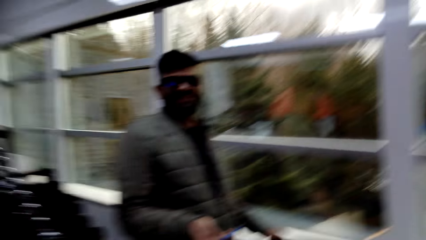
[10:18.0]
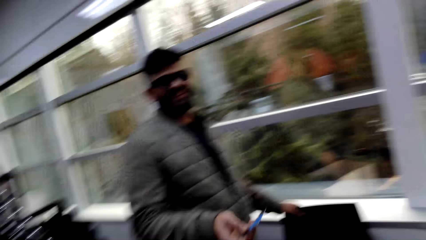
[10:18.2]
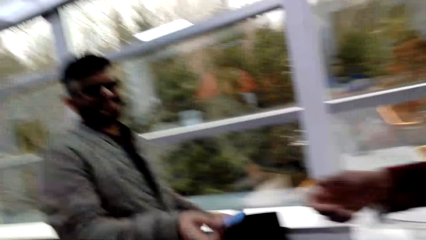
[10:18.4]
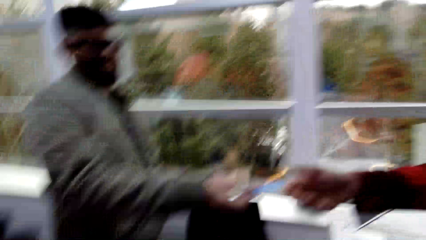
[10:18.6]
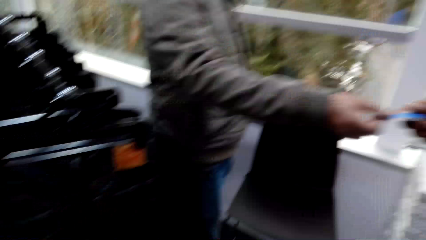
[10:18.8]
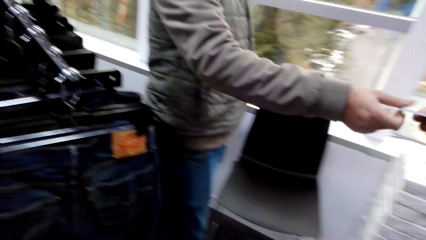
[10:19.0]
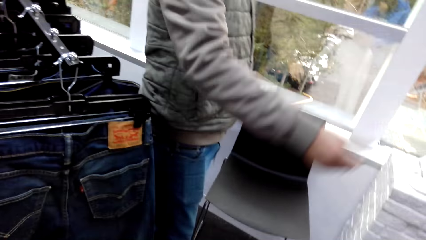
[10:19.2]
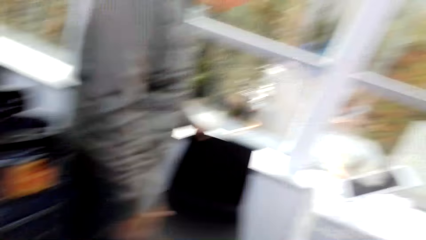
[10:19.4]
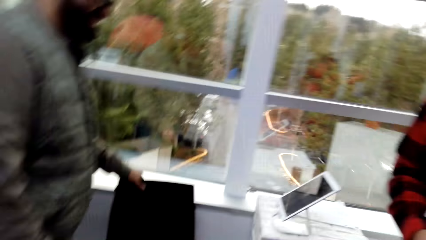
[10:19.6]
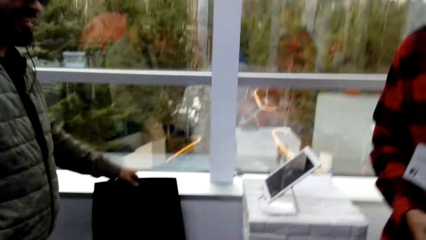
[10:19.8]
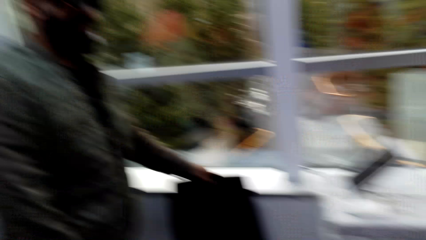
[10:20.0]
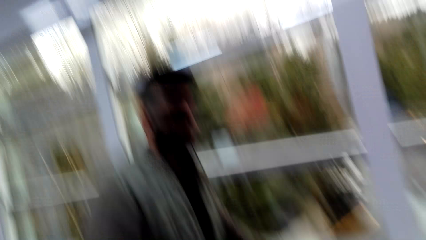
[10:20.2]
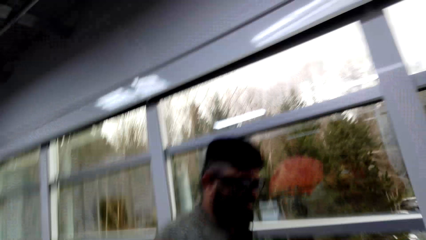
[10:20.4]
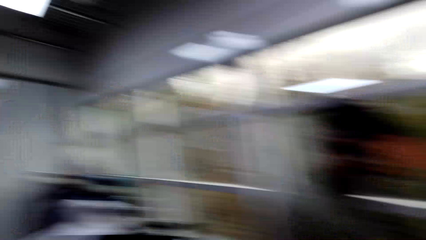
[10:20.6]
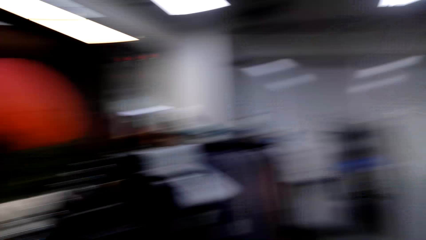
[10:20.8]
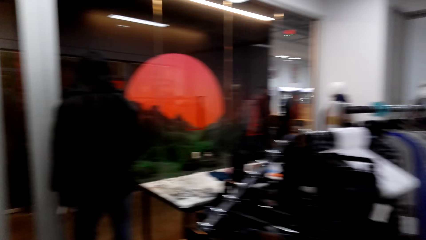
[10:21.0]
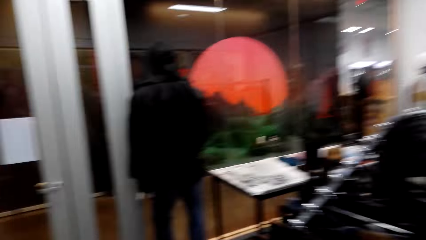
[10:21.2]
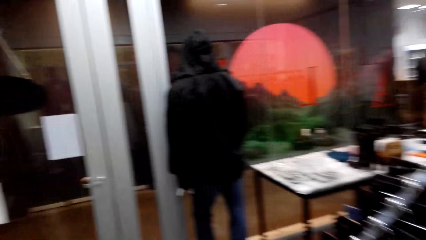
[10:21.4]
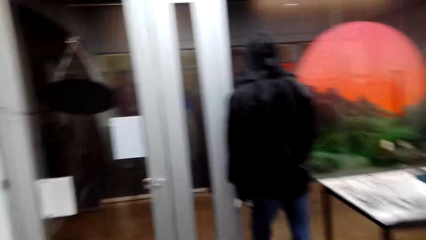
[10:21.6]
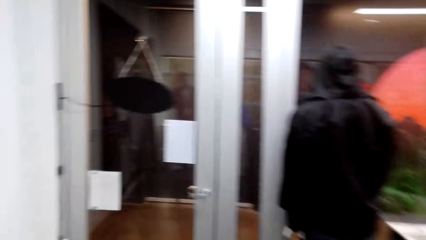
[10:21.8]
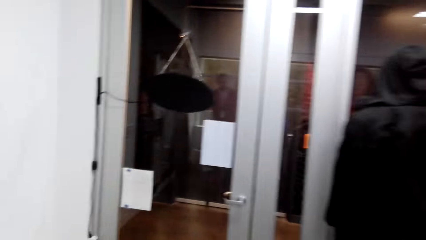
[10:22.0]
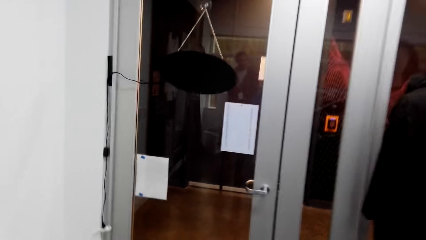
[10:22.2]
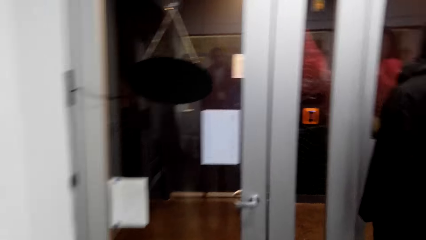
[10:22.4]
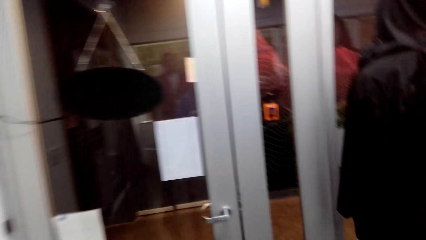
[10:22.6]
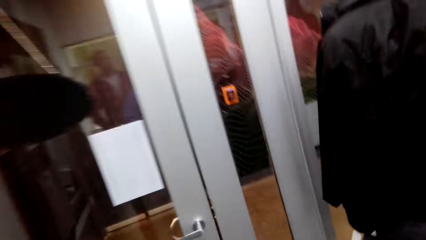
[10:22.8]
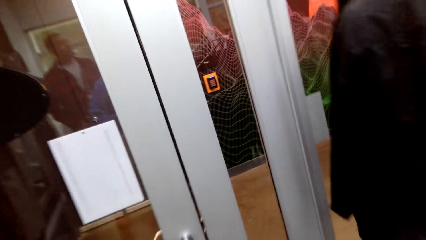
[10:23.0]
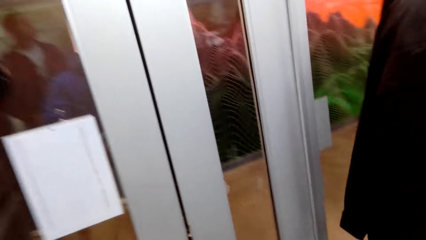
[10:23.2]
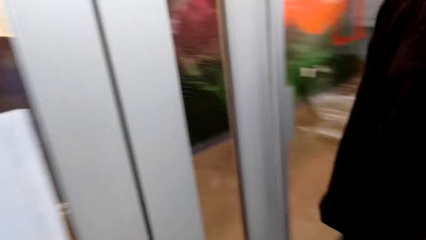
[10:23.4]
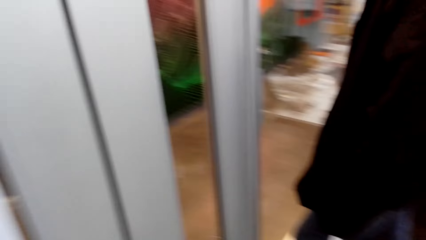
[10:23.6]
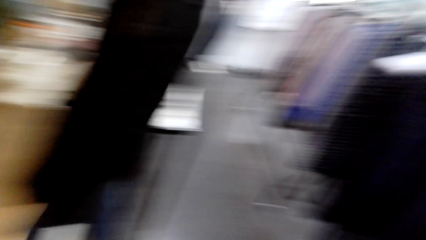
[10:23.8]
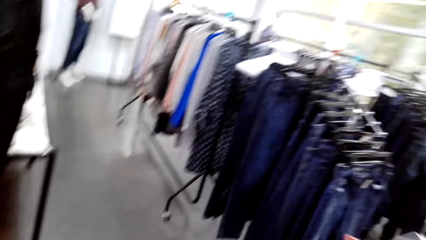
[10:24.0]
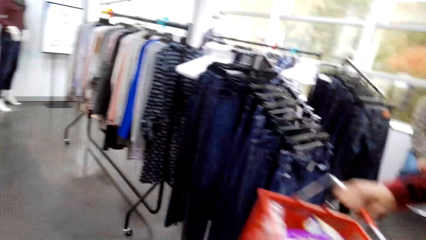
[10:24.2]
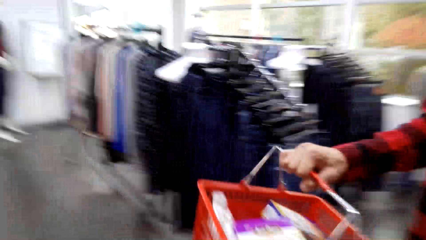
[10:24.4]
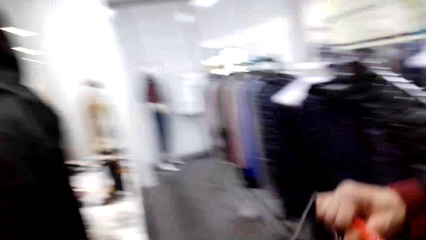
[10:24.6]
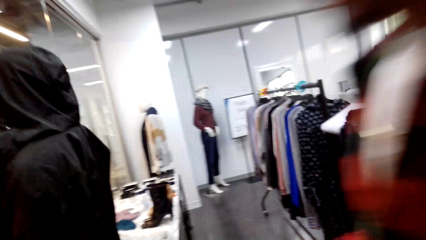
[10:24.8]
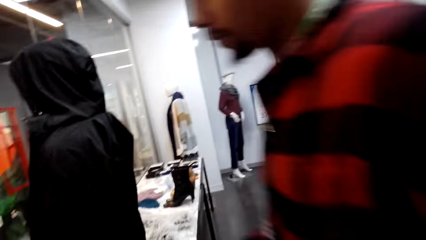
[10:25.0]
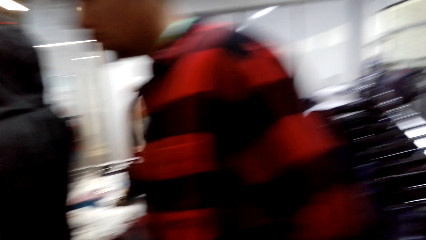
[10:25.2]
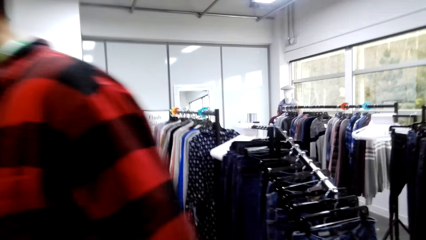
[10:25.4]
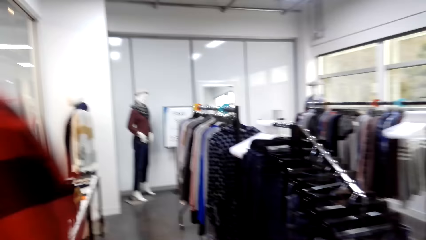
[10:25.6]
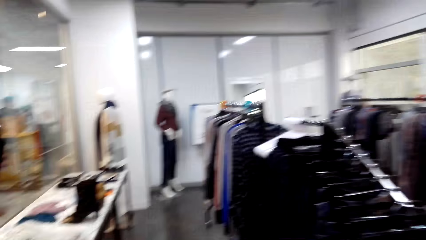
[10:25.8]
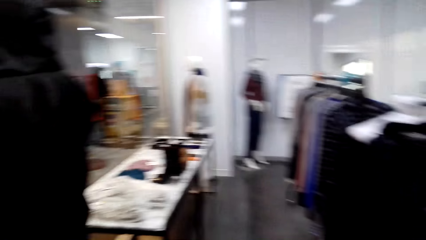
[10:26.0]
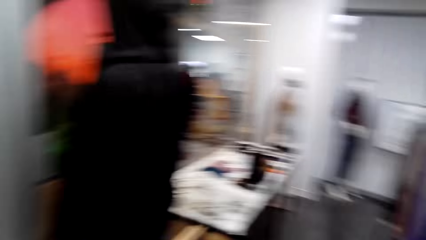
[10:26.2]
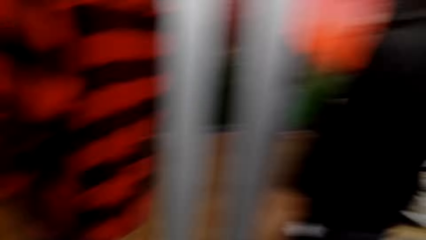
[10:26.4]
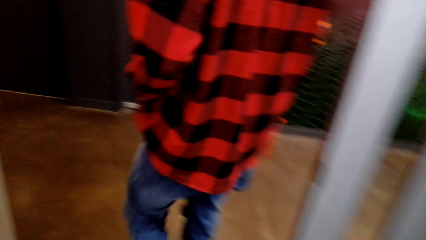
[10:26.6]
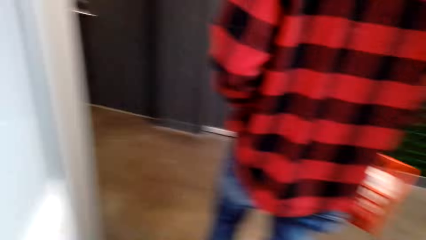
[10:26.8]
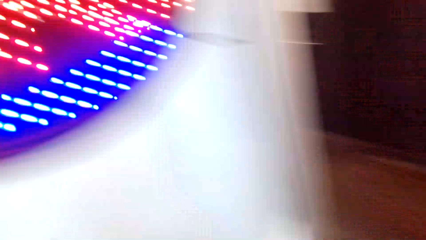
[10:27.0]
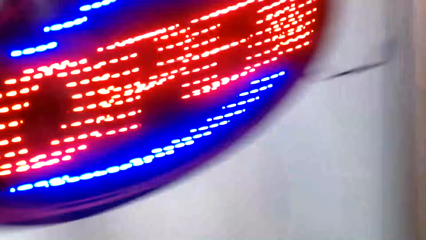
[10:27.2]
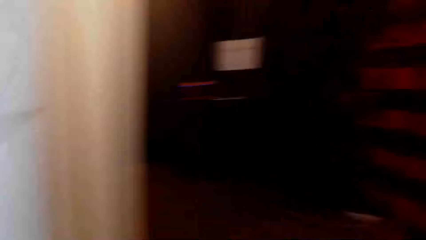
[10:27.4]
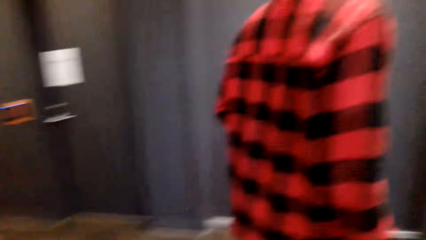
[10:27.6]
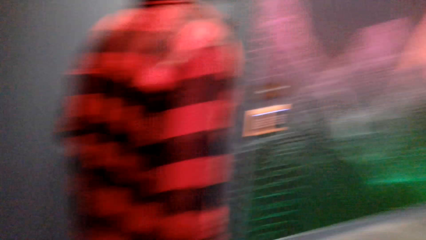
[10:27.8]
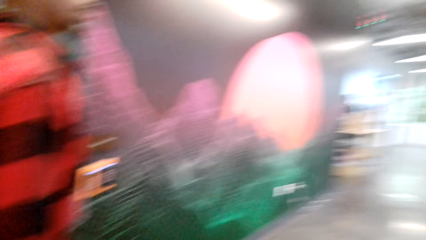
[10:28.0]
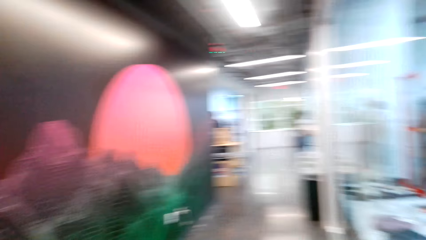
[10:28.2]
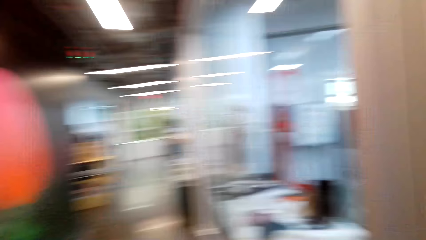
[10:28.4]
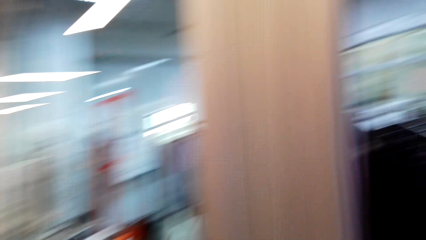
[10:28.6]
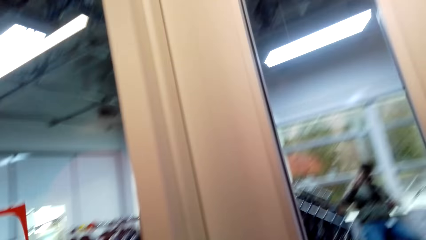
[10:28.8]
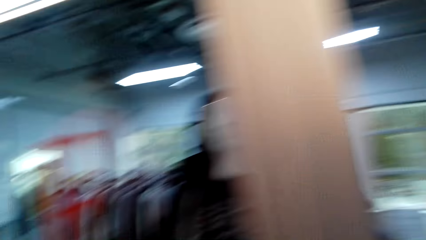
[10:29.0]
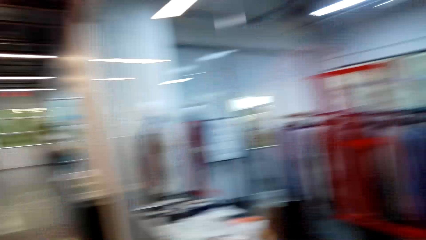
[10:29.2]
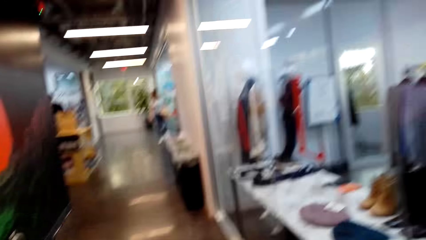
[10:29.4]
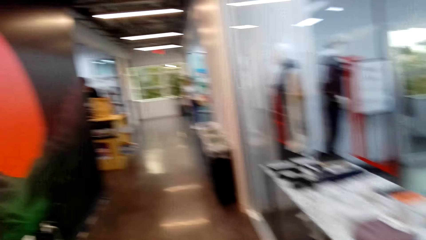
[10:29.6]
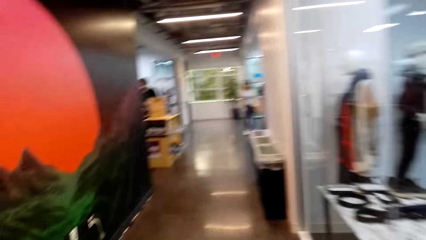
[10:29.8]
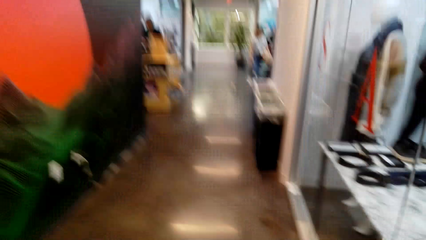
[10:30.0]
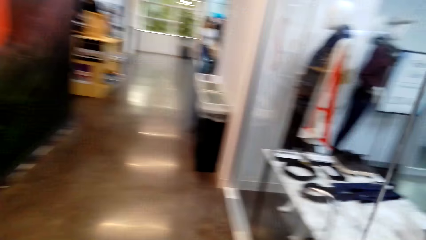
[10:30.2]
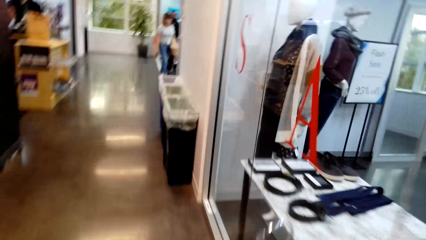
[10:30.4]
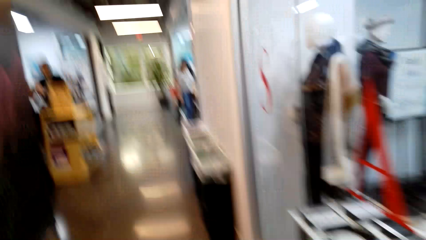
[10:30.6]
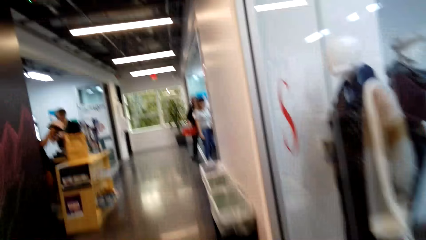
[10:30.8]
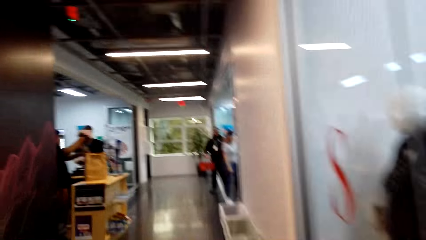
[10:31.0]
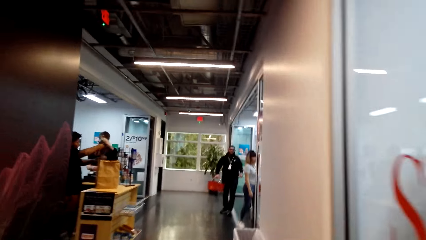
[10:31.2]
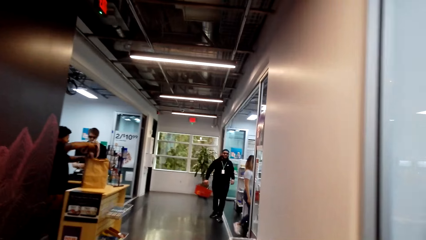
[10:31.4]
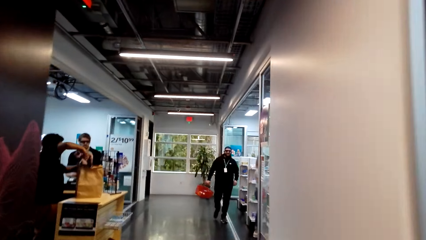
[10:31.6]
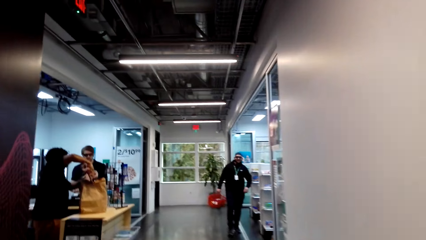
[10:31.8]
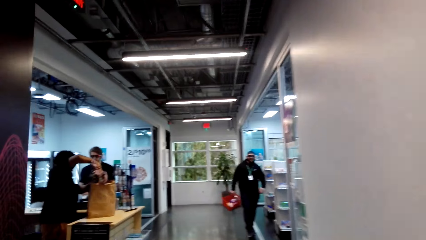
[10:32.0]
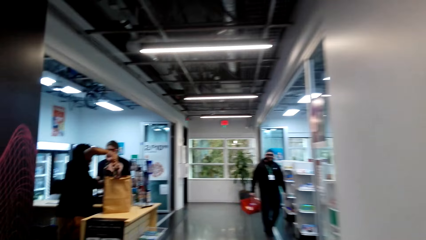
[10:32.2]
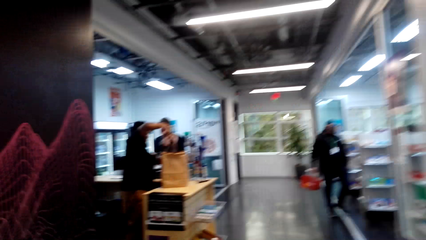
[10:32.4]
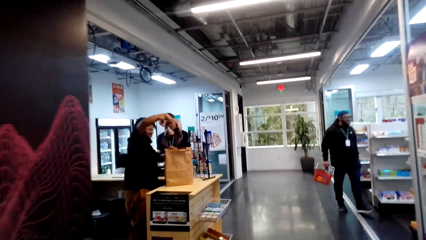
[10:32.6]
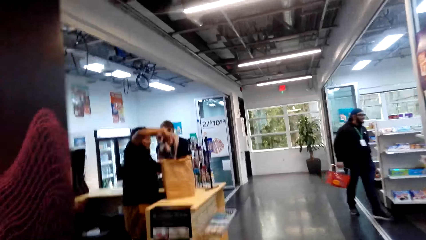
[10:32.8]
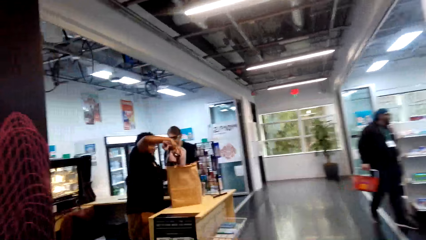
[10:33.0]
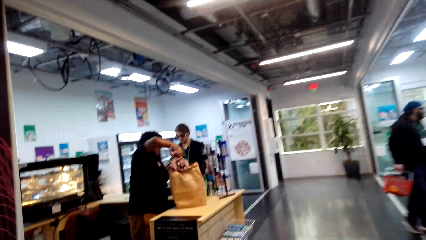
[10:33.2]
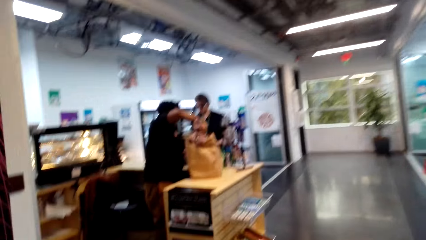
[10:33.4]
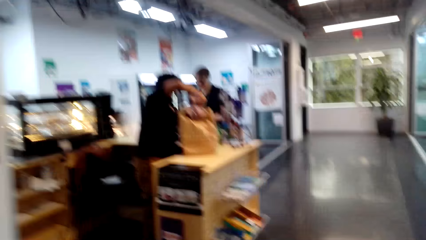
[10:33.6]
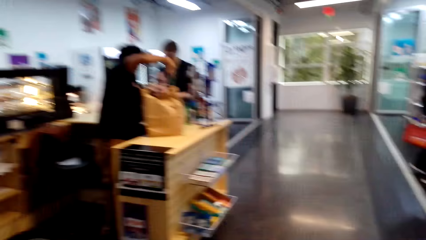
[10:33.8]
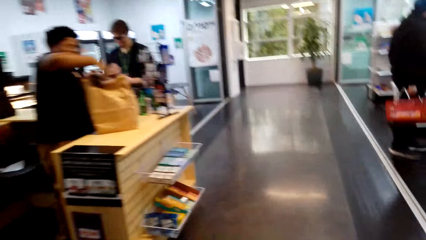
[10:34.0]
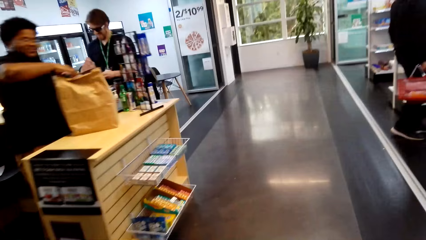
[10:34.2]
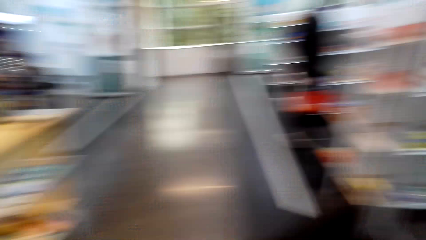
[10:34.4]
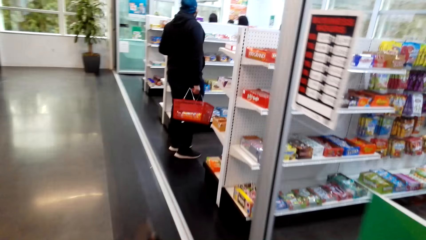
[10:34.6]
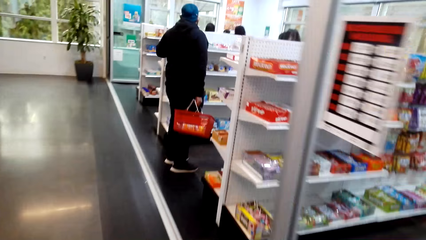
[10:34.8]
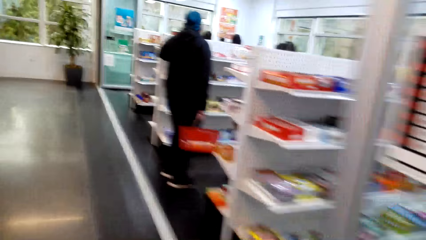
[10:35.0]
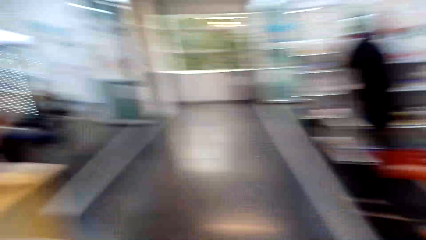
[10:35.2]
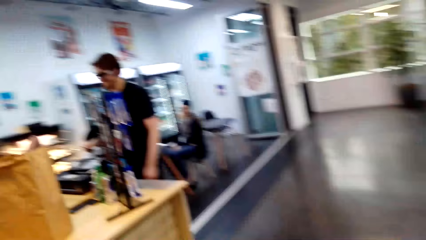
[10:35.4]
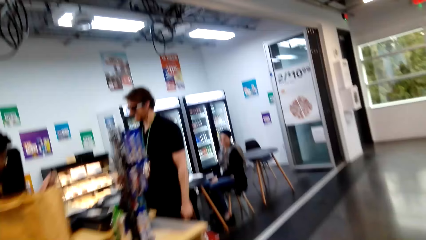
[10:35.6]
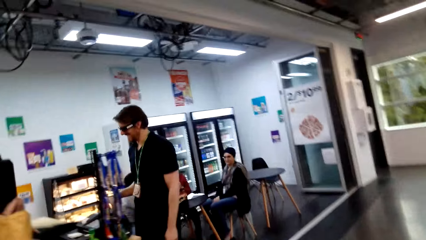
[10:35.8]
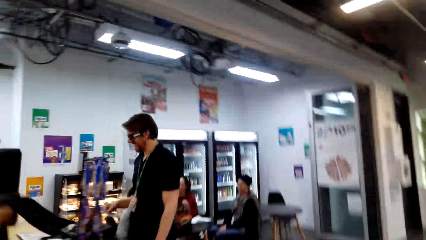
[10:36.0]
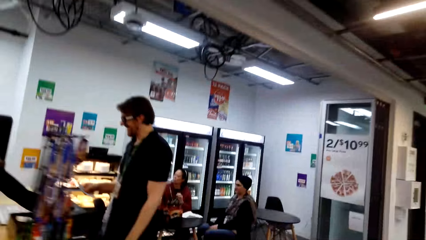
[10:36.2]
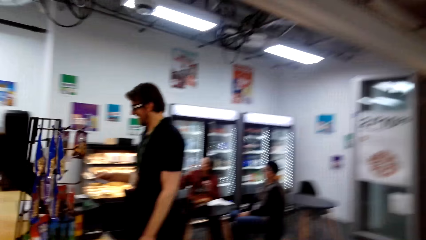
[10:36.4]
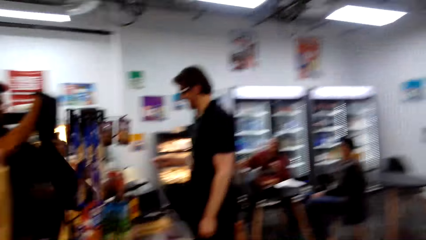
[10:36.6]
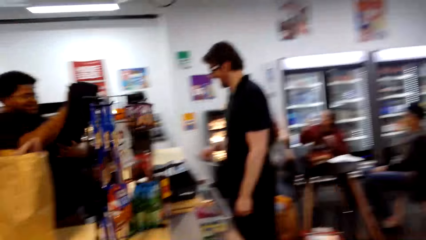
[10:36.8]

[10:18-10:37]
A man gives the card to another man. The camera wearer looks around the mall. They walk around the mall. The other man walks out. The camera wearer walks around.
